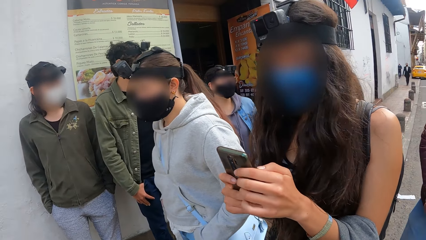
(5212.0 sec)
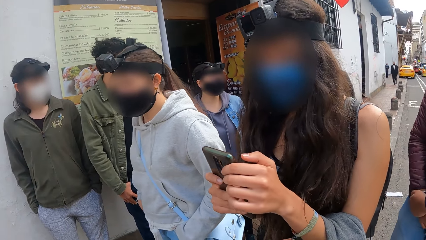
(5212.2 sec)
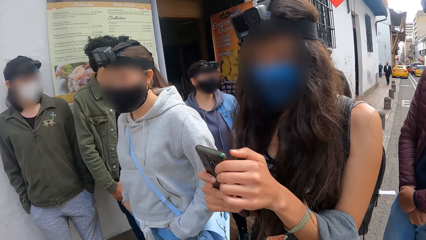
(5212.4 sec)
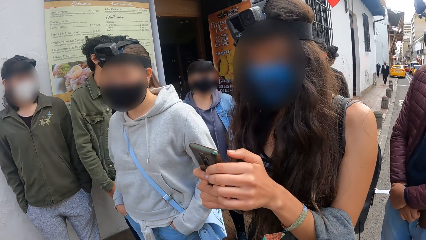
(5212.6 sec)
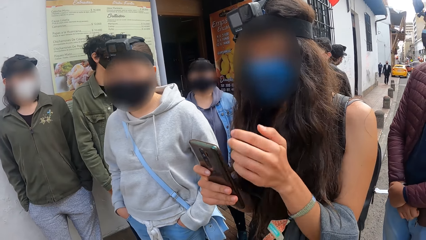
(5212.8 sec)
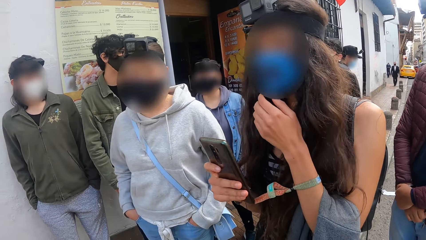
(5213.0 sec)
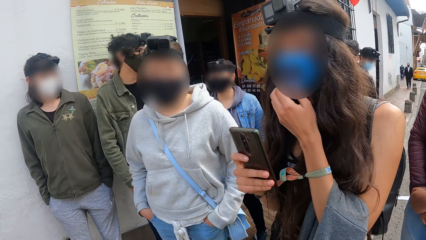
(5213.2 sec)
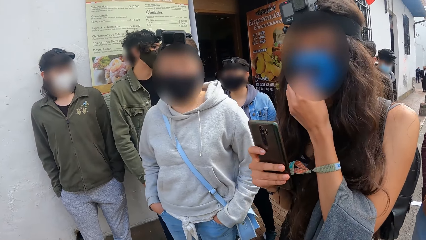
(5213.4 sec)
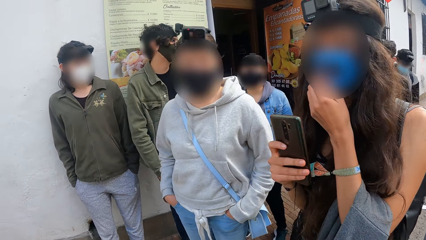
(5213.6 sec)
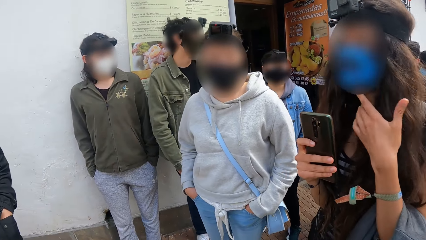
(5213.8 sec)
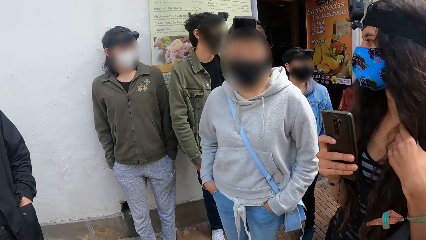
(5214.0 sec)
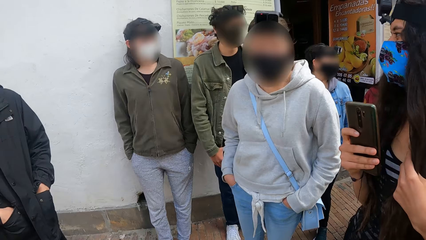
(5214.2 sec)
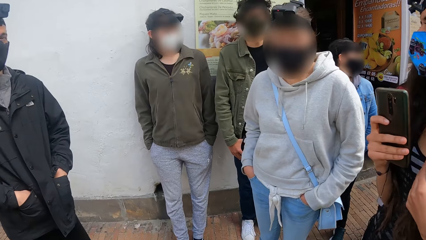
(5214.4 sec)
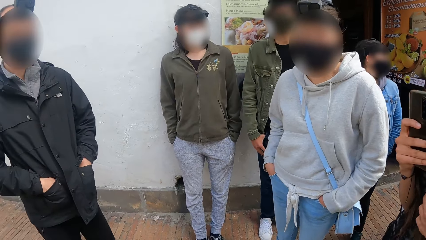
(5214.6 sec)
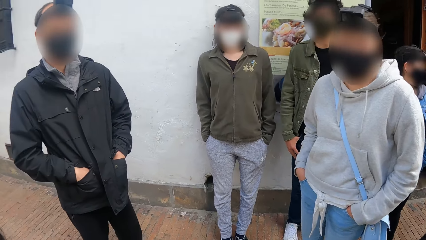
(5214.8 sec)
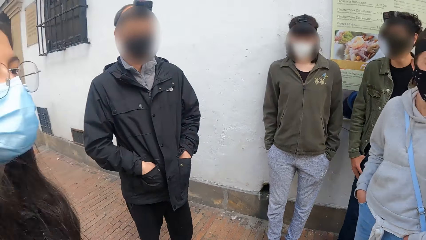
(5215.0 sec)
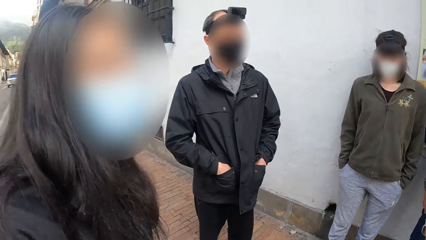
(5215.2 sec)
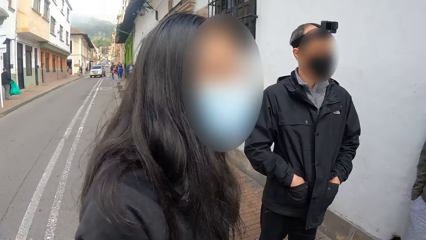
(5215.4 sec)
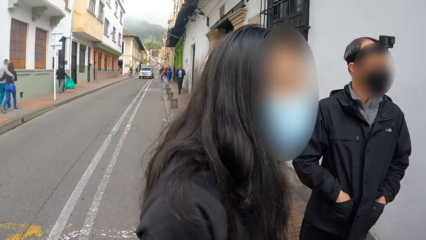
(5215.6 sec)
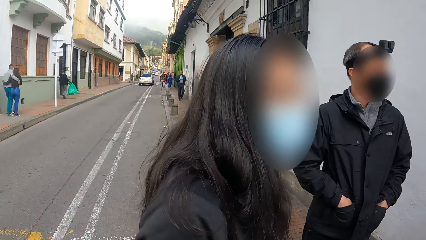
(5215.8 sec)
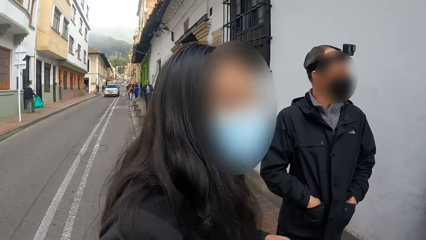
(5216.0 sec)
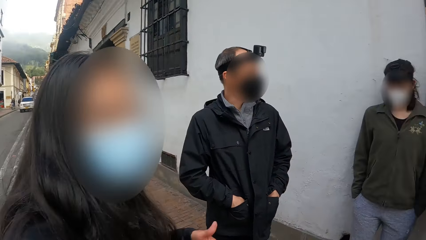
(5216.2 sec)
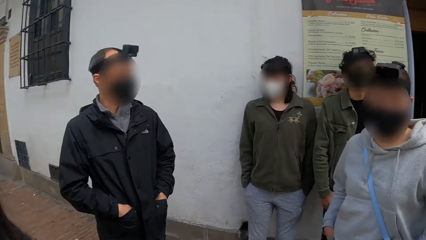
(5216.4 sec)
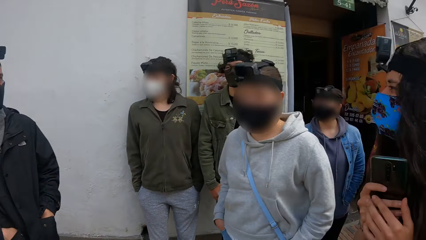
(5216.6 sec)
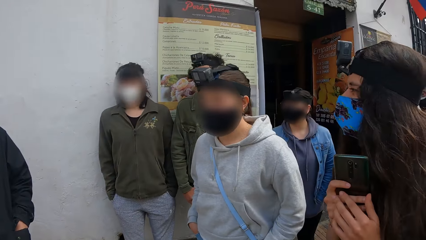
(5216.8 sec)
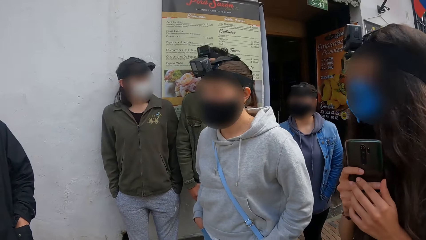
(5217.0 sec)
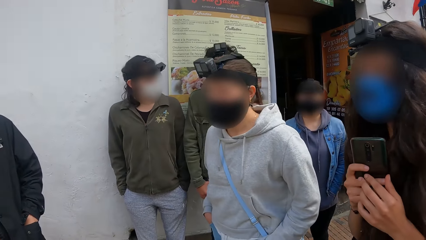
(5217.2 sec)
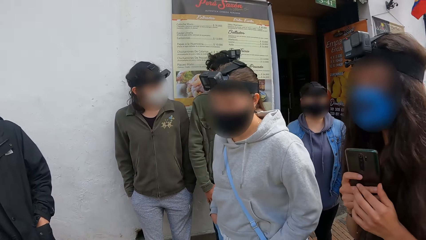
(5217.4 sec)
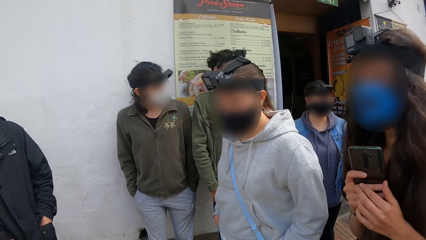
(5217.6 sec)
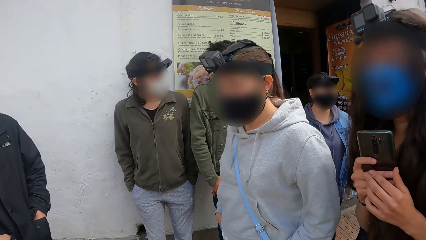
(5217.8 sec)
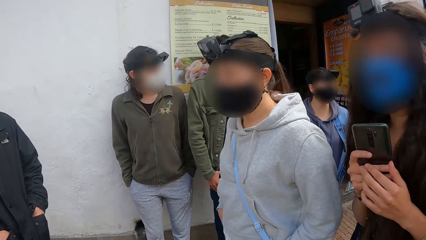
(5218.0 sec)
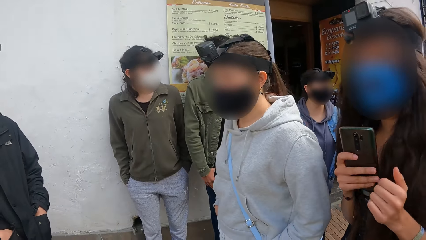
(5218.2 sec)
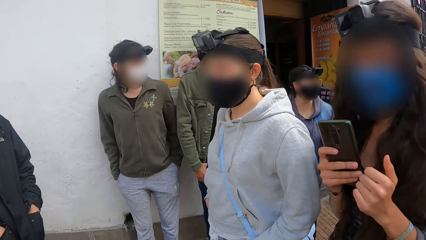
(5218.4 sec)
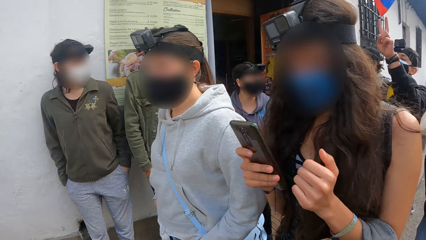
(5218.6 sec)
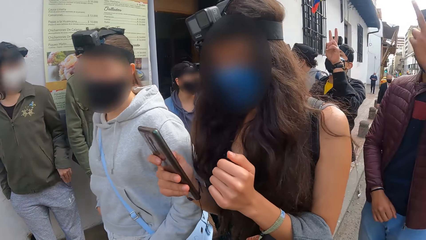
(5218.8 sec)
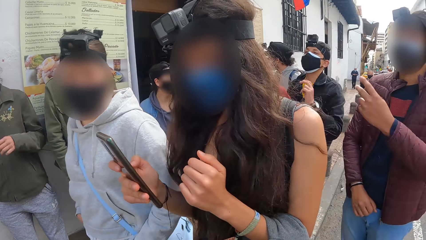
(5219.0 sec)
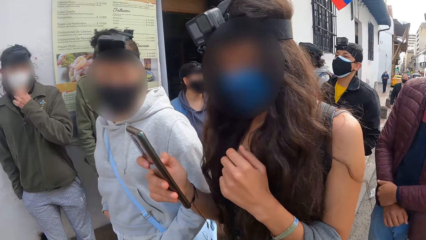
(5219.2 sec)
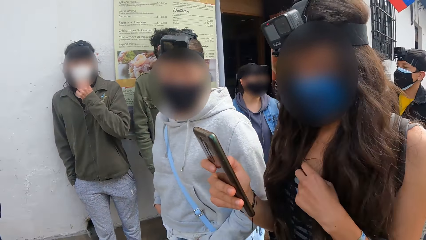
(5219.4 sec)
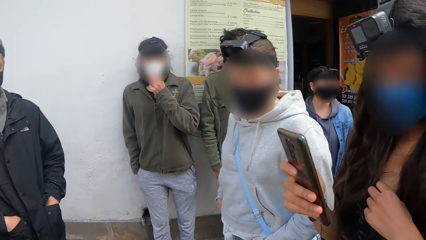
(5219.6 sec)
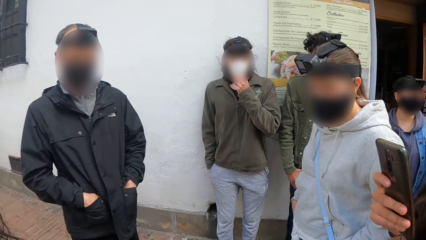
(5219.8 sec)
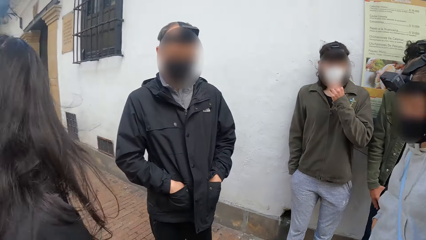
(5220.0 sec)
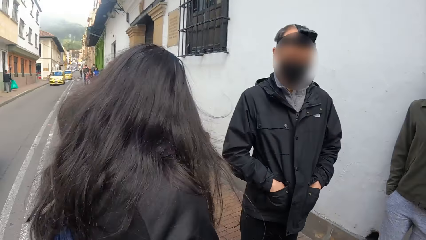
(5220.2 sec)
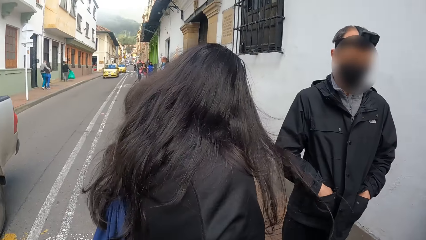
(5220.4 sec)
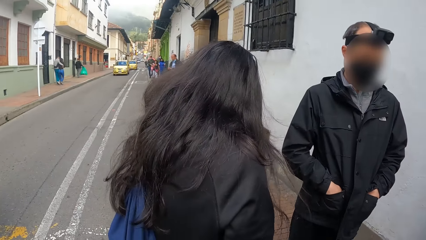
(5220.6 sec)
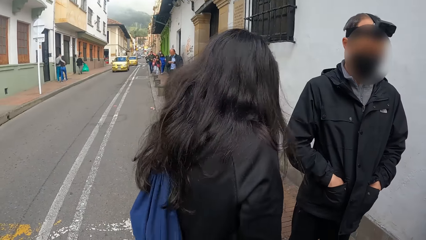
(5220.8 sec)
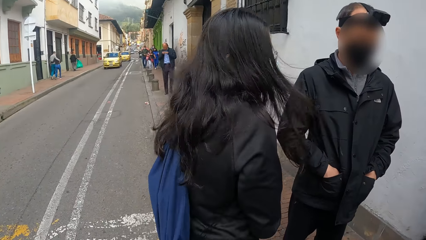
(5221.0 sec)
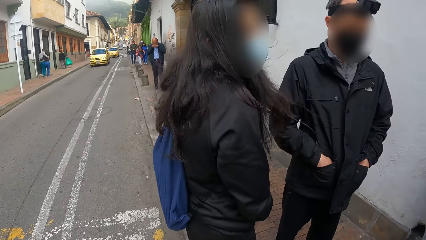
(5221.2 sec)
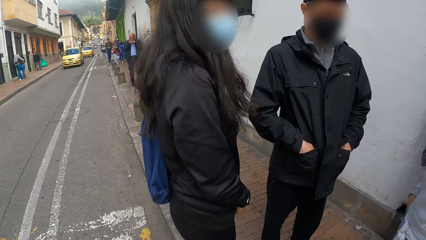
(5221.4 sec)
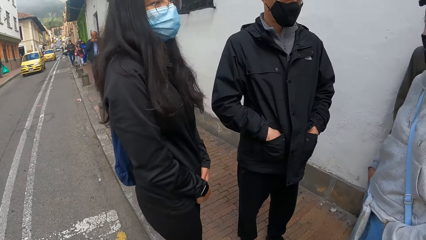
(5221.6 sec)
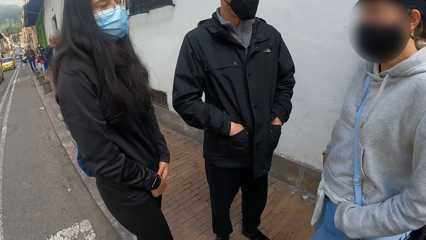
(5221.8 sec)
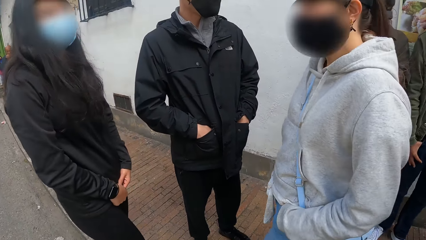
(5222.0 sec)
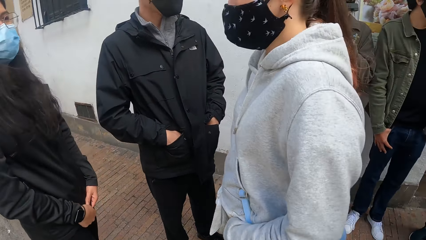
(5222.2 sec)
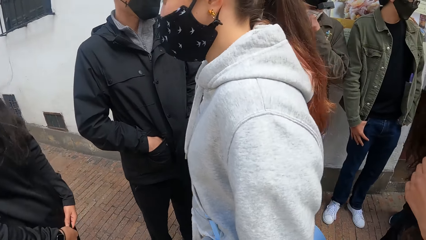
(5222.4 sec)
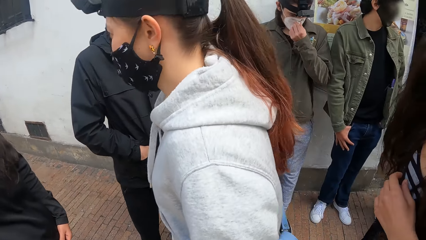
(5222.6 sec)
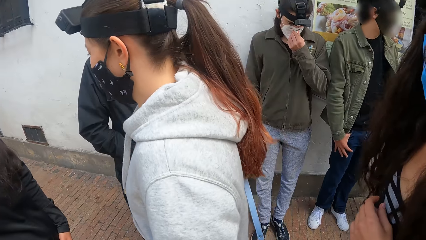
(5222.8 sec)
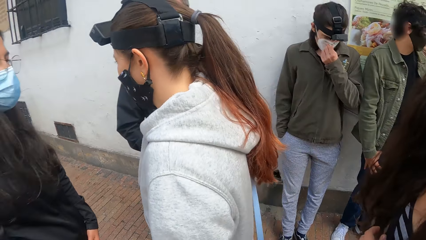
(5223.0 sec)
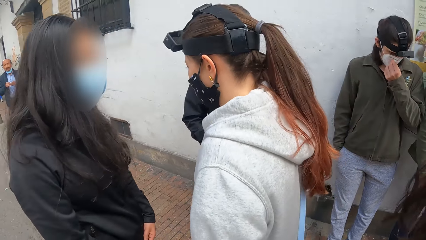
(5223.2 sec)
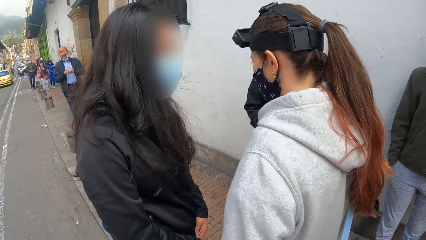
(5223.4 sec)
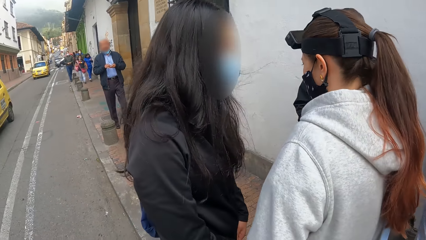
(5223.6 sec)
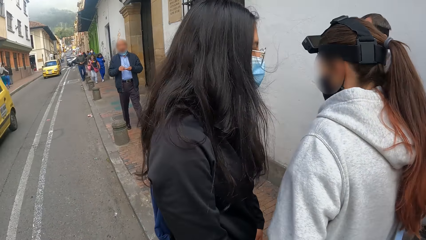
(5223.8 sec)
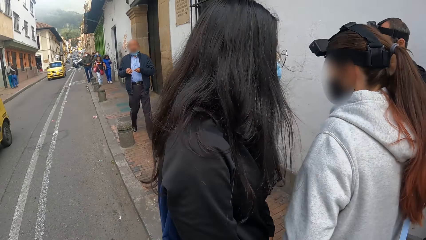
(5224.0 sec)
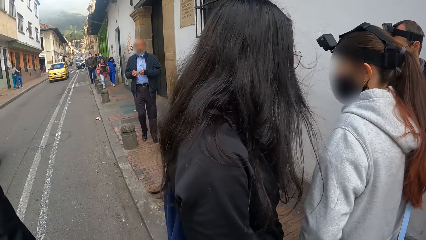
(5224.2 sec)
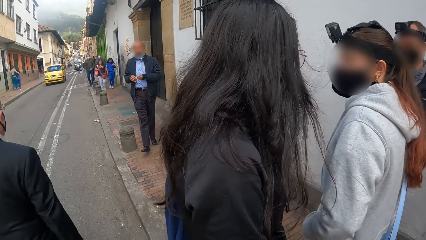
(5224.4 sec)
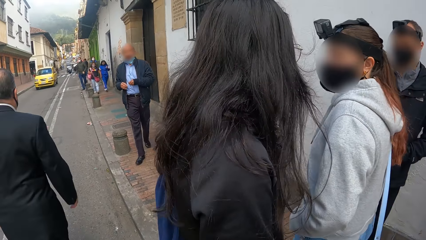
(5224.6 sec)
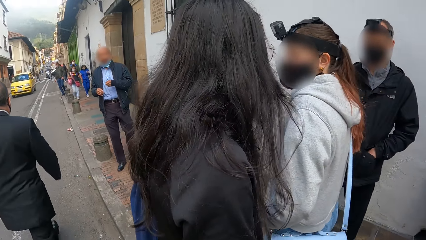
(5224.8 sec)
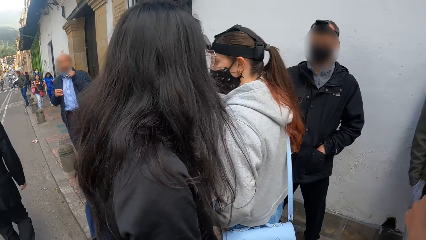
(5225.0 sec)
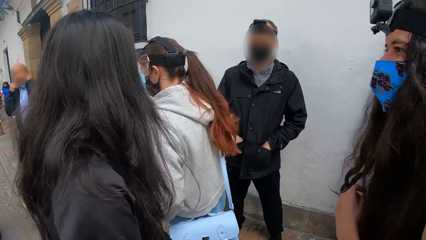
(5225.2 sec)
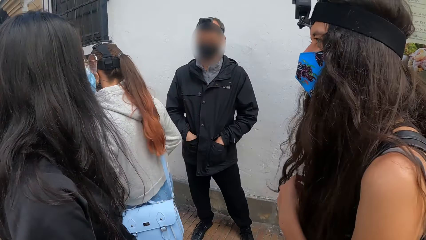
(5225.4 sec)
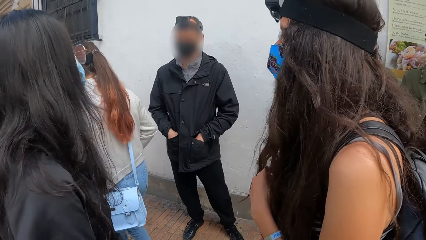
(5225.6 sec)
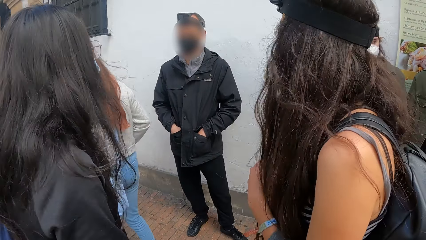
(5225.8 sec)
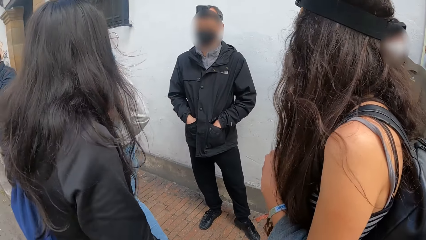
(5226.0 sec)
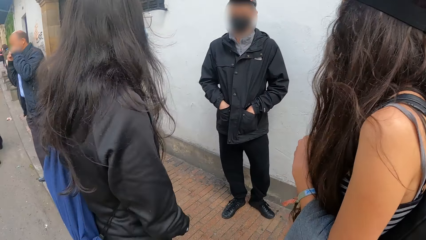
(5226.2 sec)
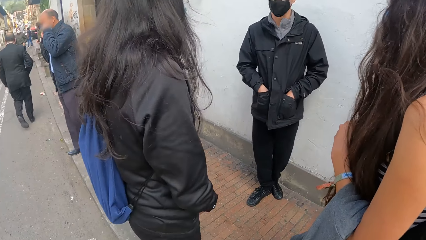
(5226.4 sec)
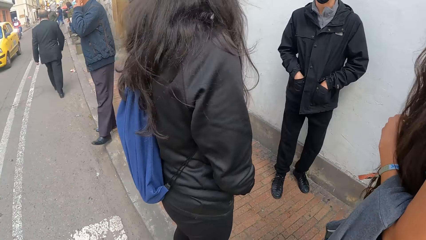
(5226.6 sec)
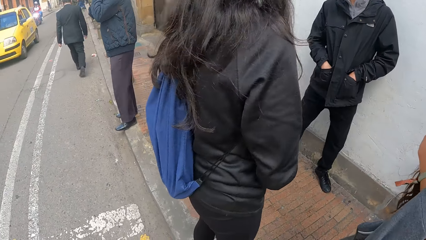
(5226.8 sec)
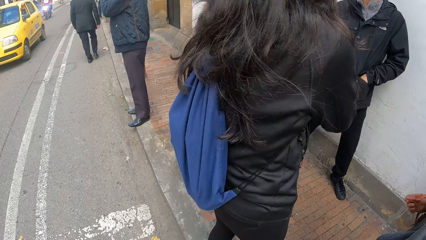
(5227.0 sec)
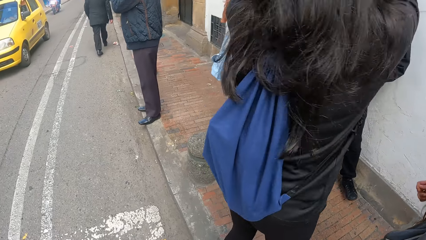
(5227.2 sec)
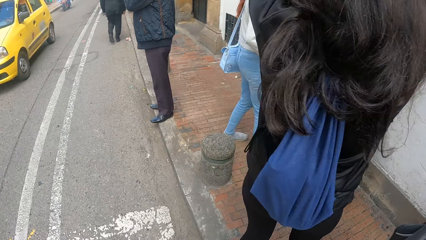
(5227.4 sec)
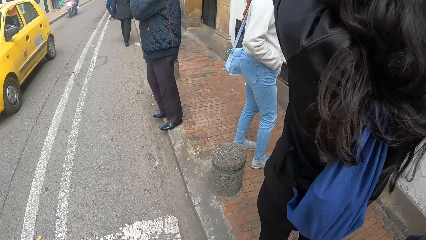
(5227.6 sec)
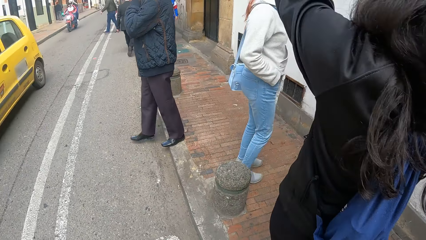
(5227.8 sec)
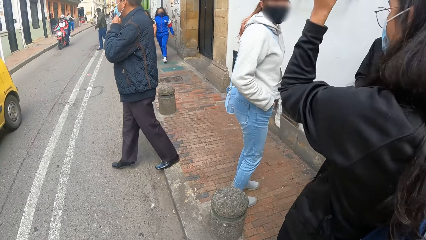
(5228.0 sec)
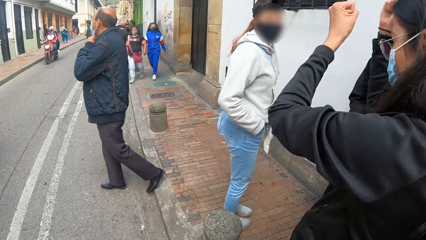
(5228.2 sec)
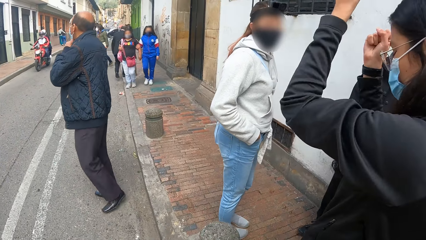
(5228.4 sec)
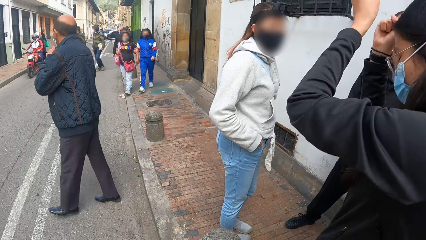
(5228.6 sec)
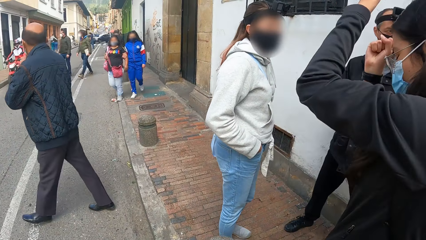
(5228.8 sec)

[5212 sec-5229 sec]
The woman touches her face mask with her left hand. She touches her chin. The camera wearer looks around. The man touches his face mask with his left hand. A car drives past the camera wearer repeatedly. The other woman moves her hand.
